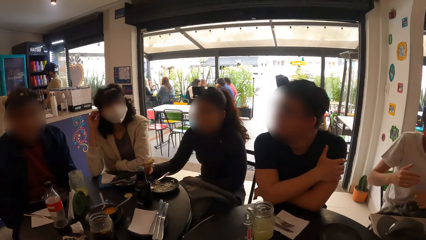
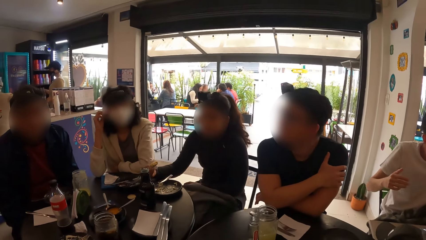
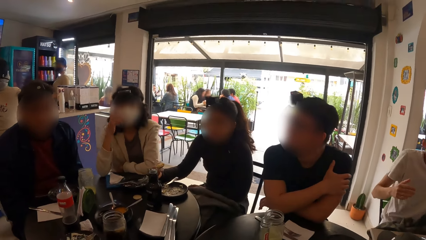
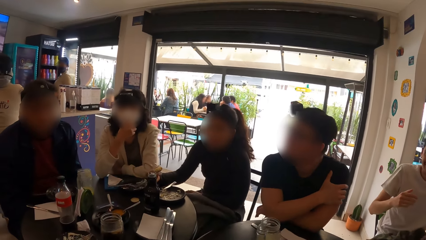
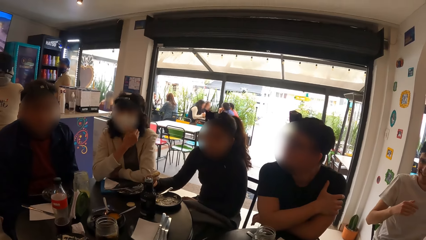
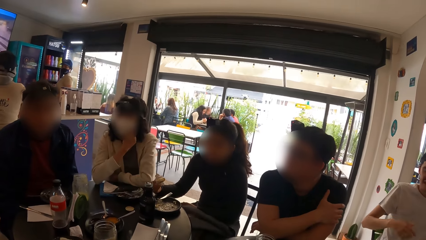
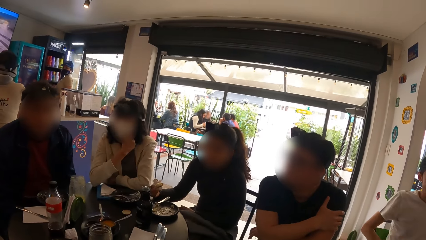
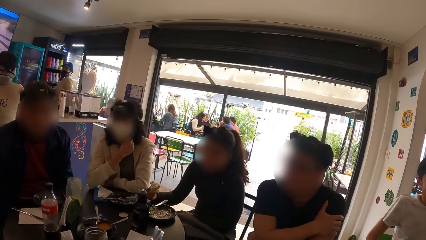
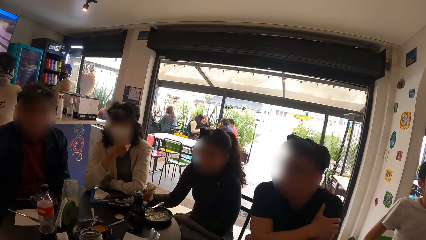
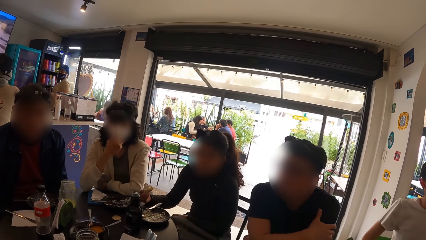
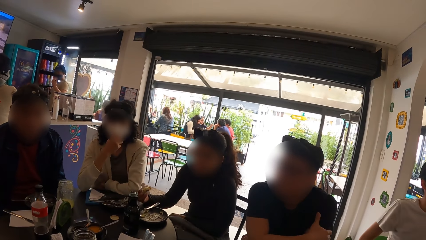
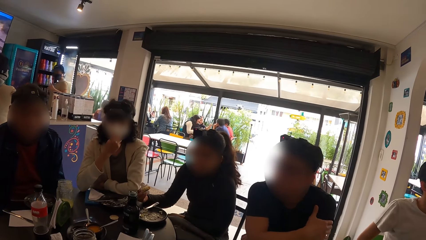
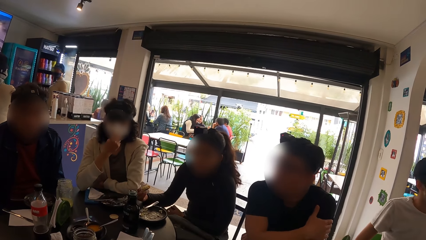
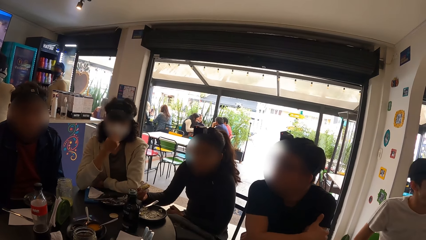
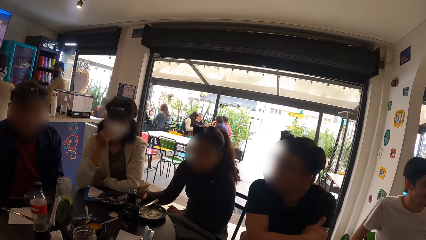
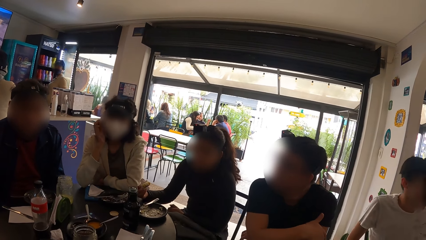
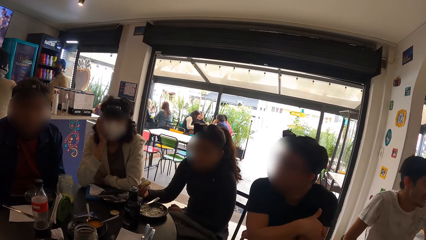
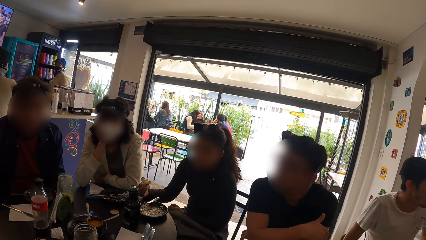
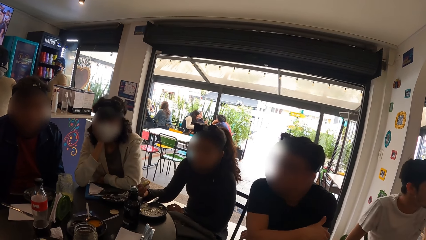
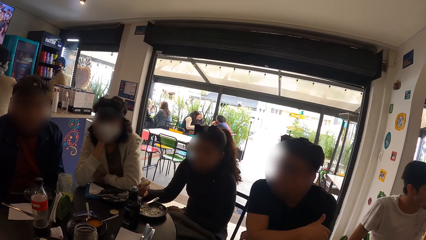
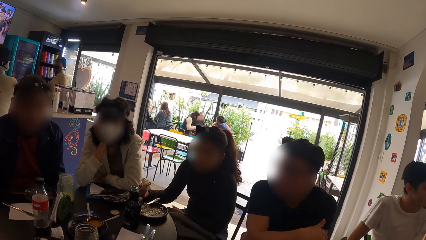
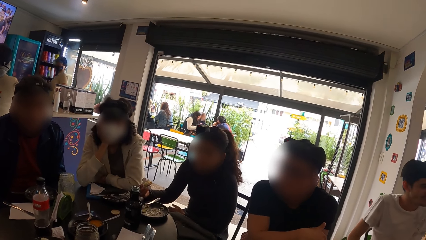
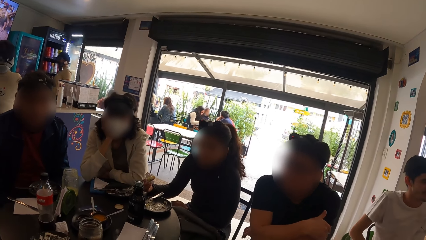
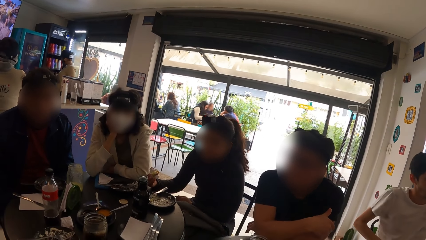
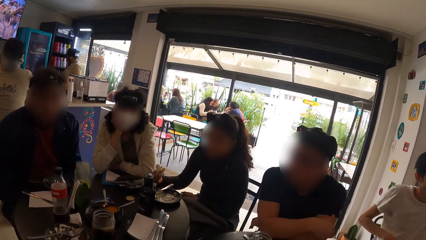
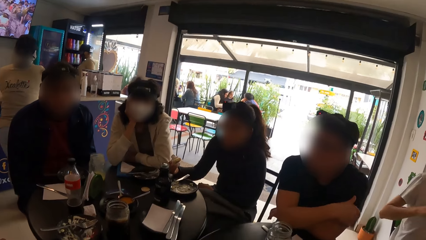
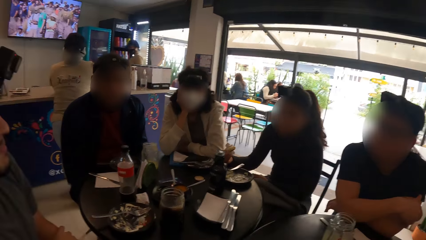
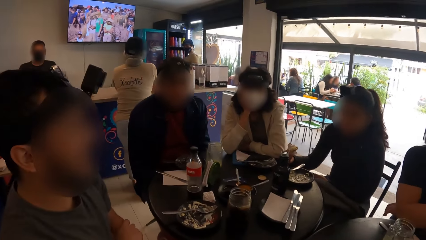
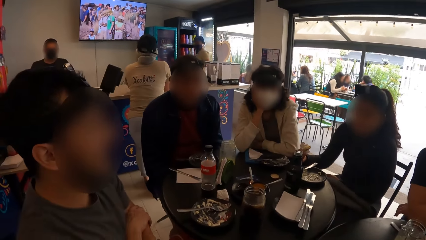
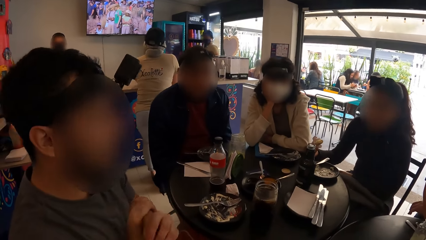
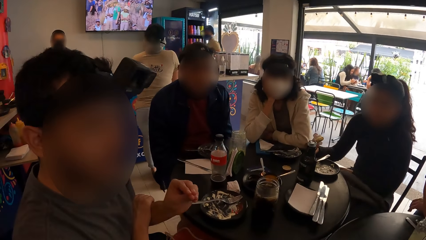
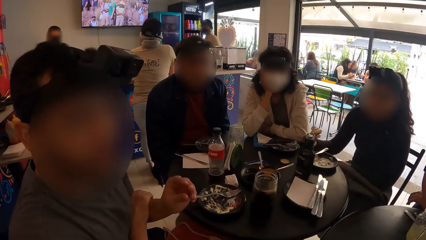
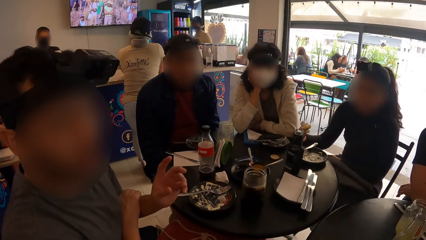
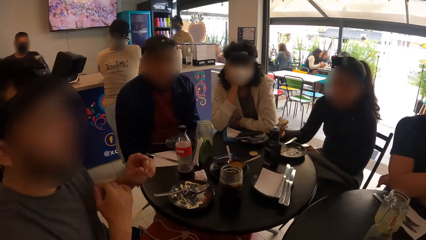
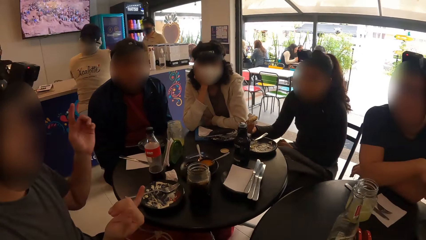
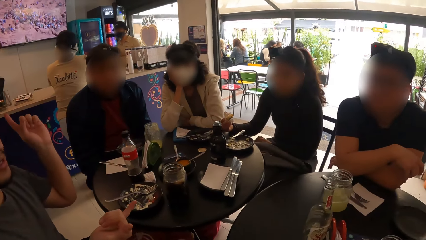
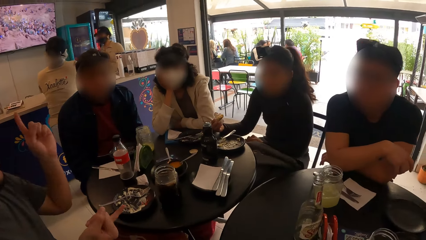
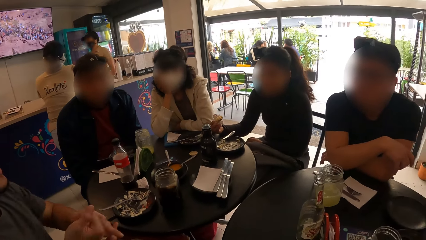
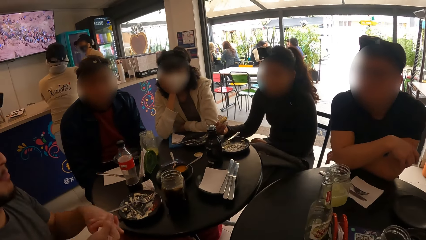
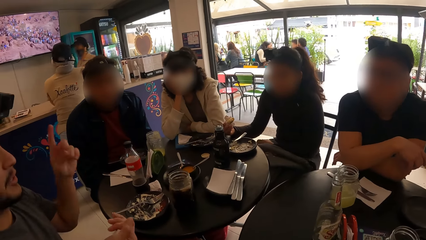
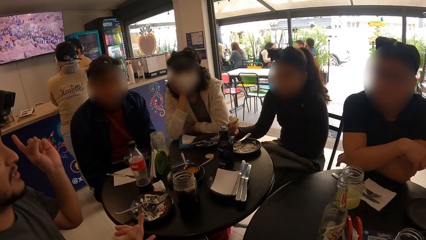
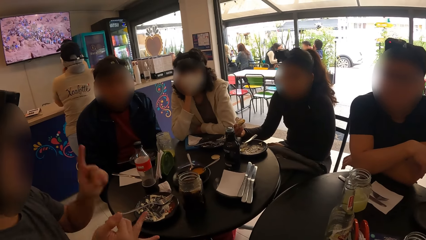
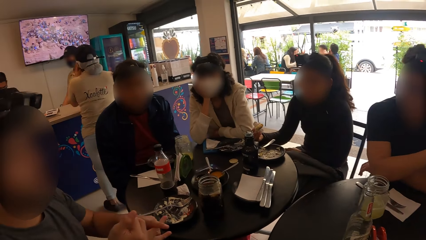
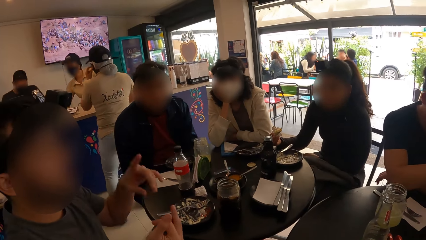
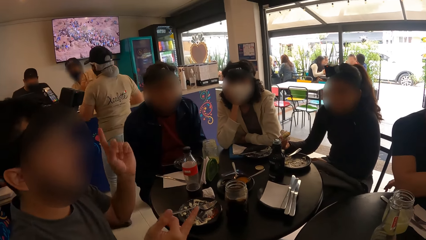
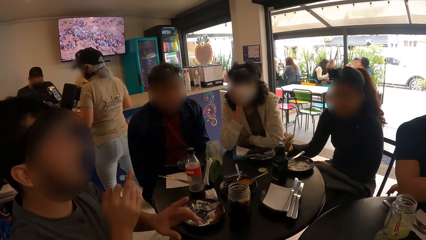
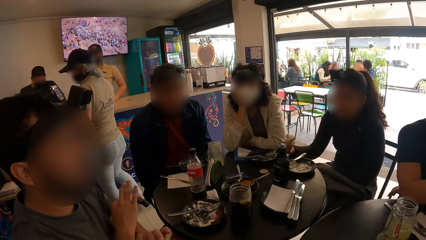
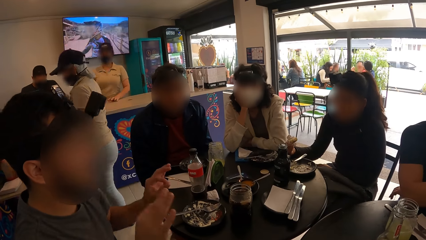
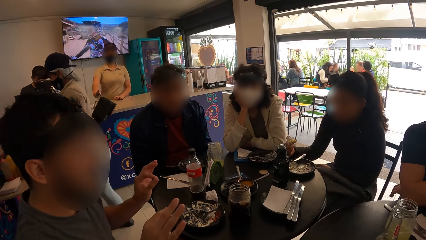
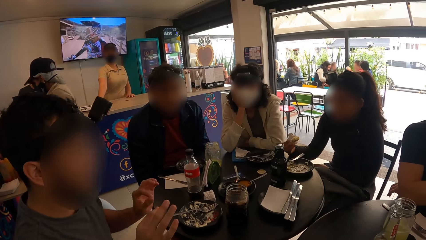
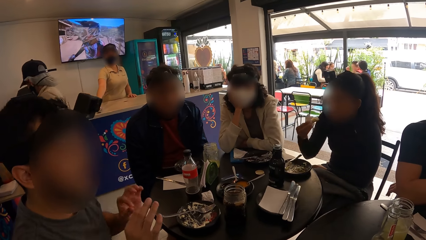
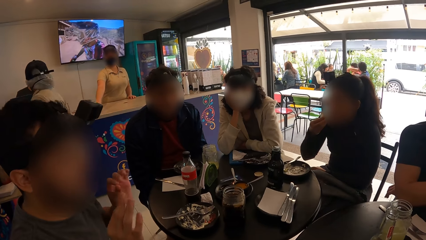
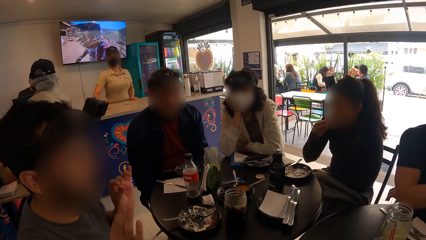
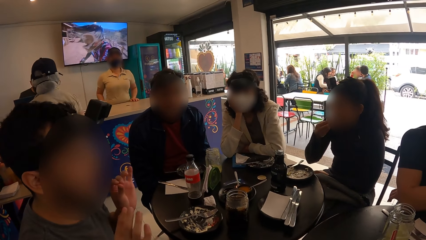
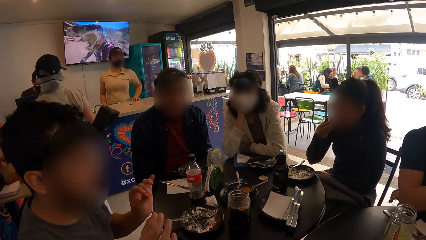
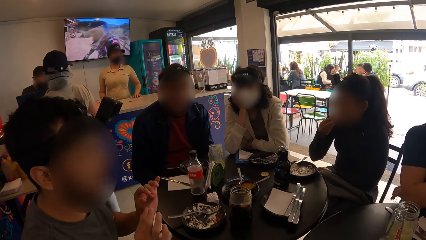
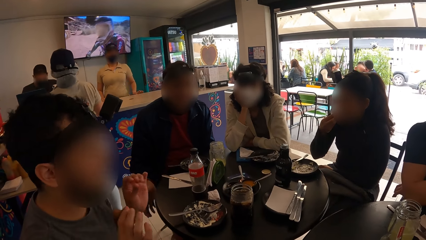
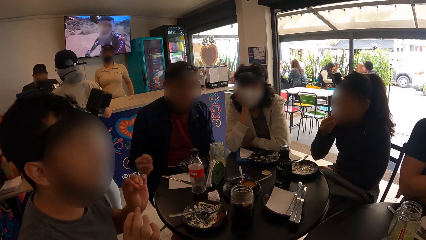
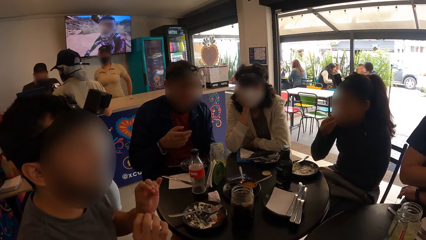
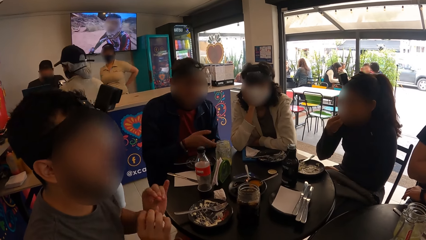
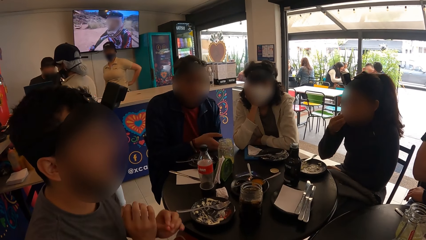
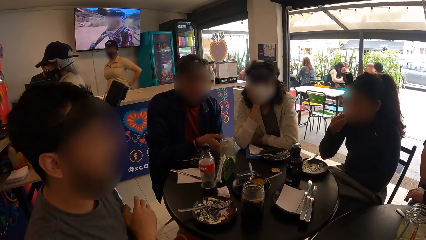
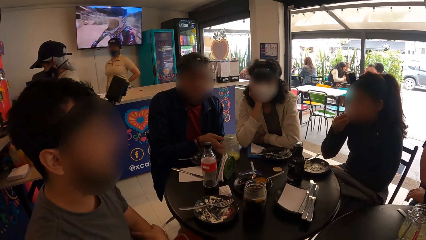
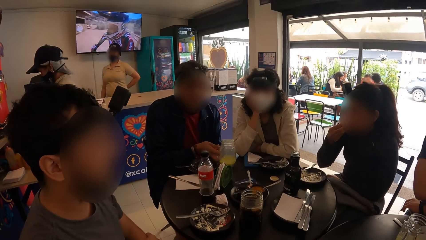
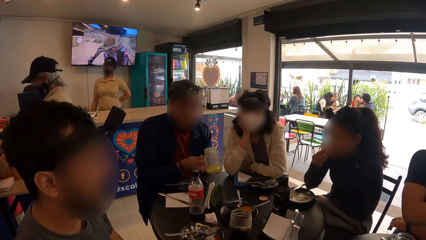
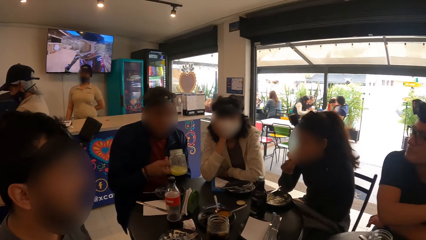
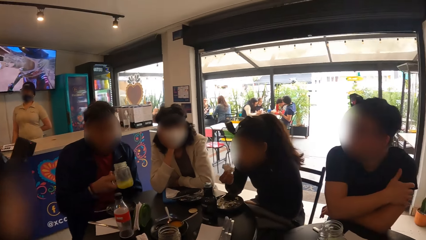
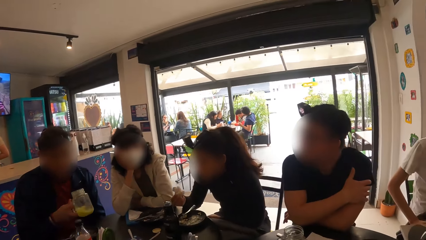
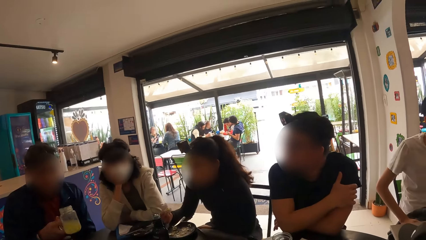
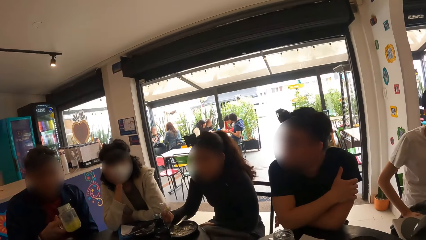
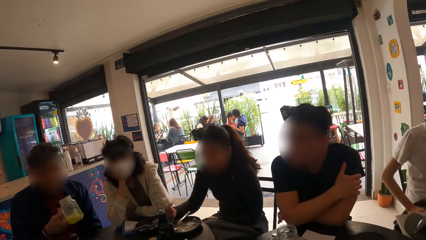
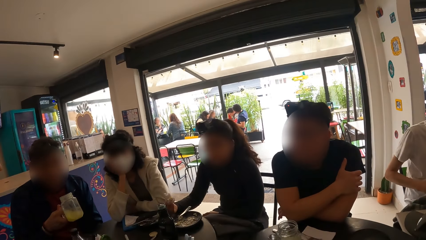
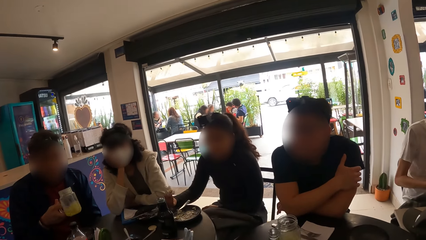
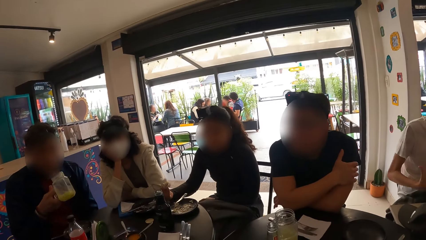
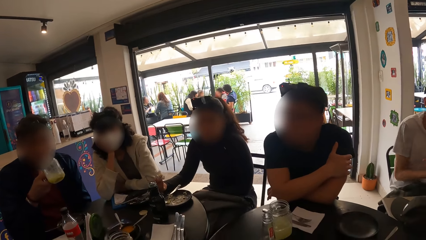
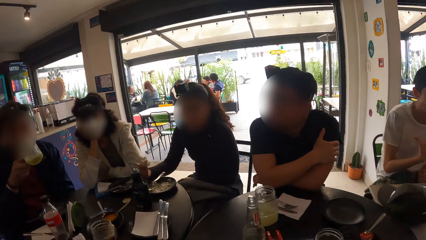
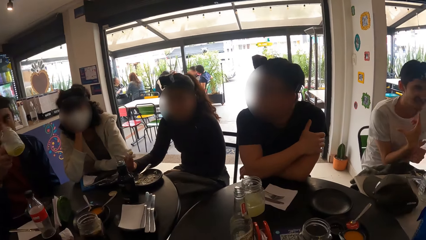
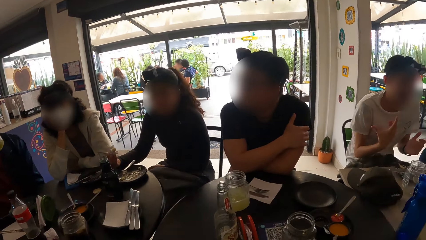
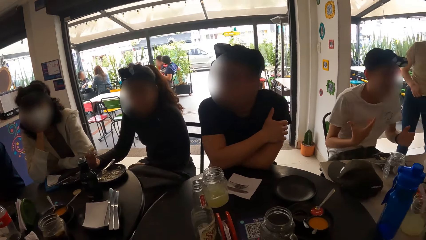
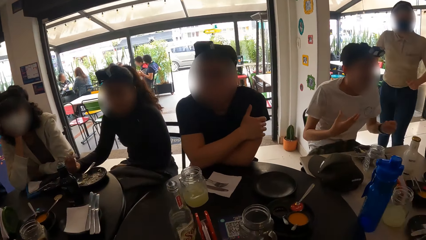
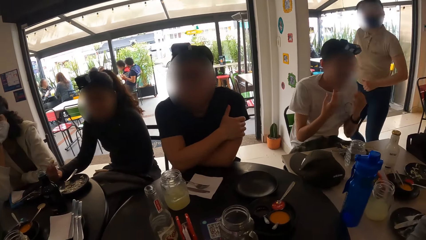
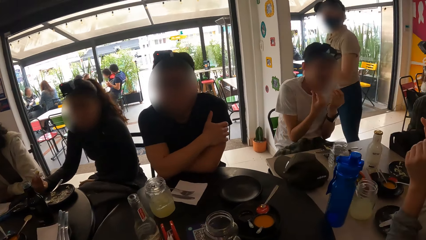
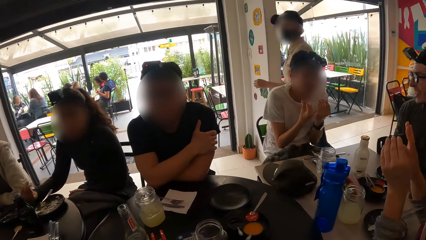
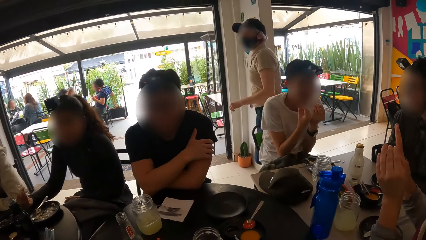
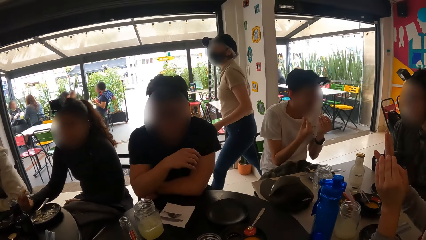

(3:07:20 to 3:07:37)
The man picks the container of juice from the table with his right hand. He drinks from the container of juice in his right hand.
